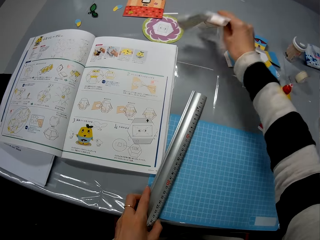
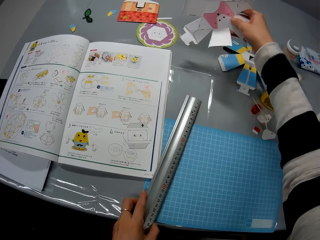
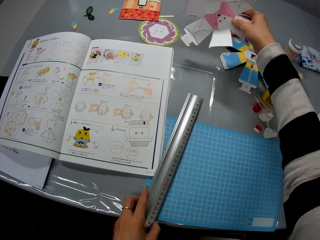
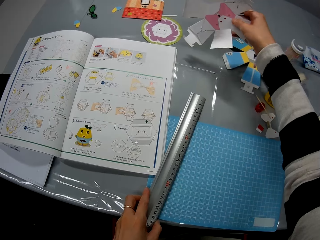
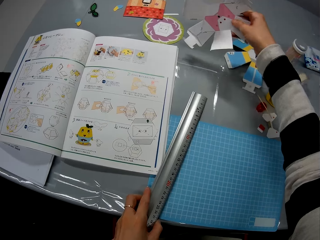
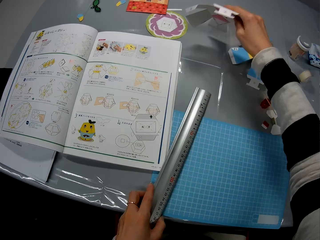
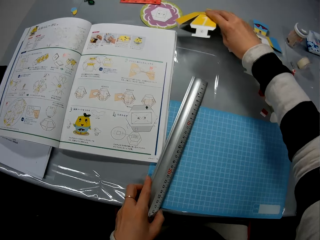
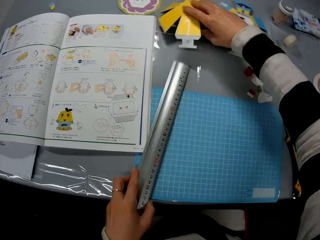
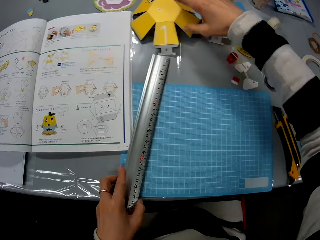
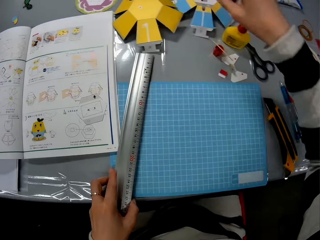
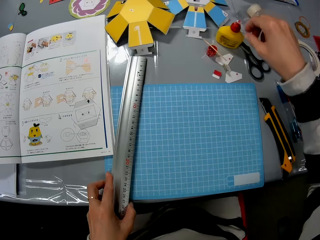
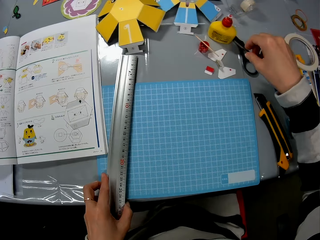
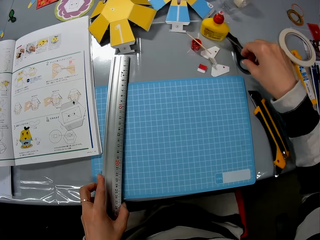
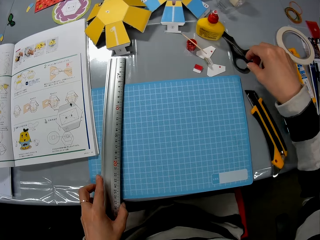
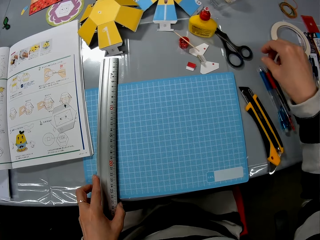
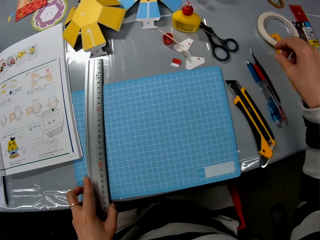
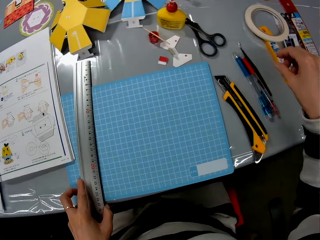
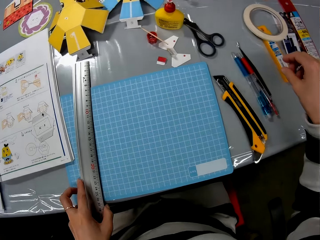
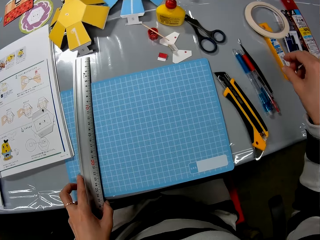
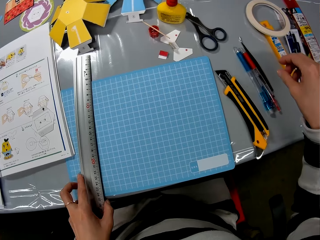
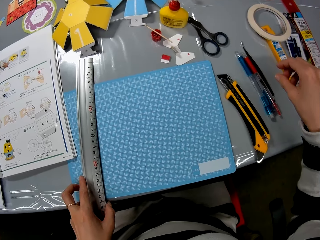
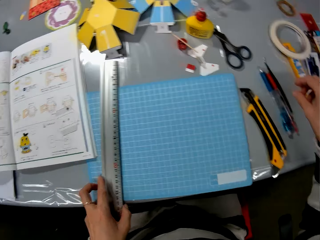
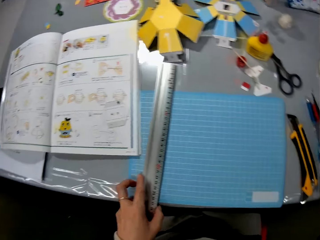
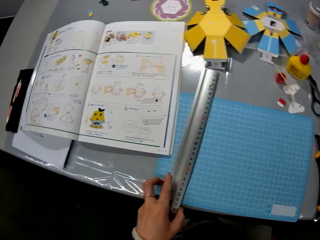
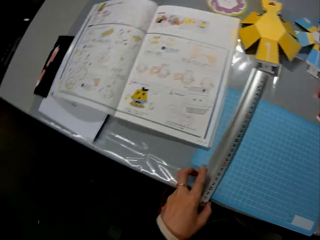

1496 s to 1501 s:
The camera wearer drops the paper craft.
